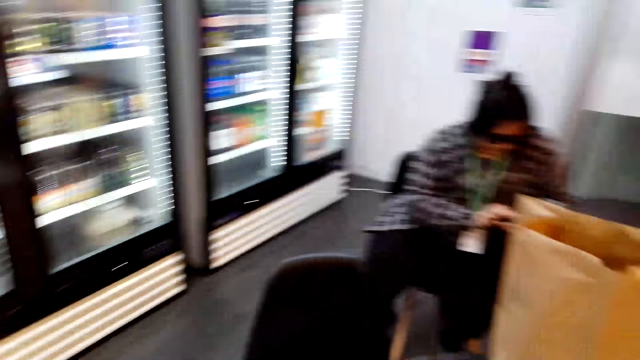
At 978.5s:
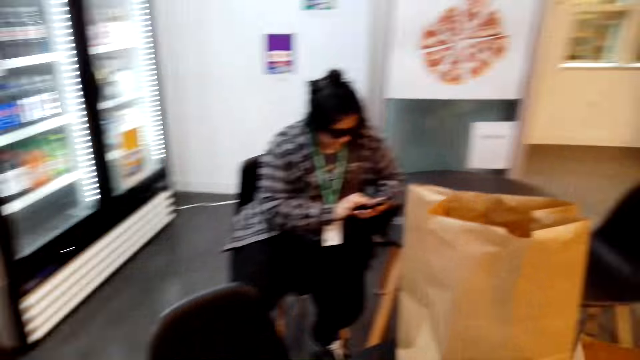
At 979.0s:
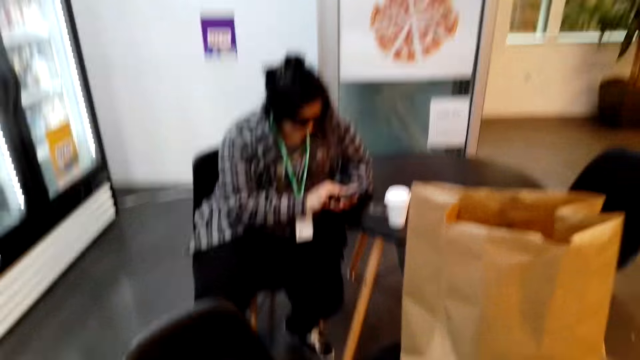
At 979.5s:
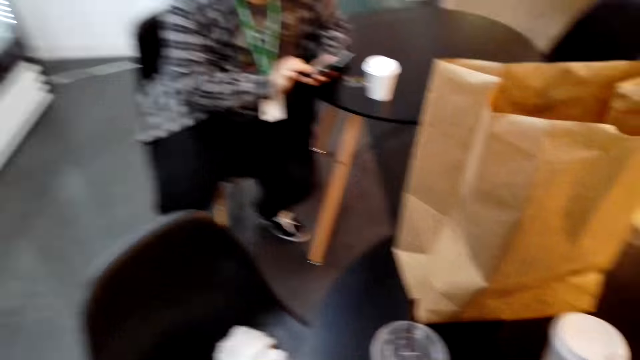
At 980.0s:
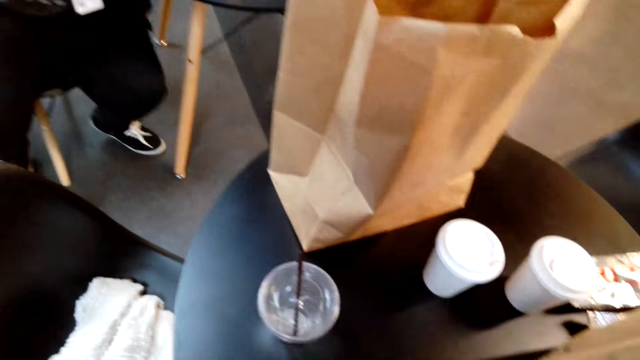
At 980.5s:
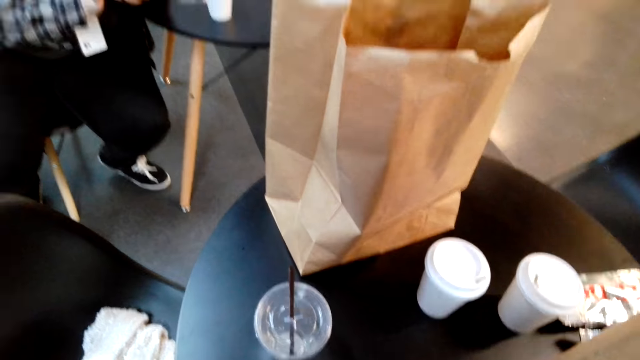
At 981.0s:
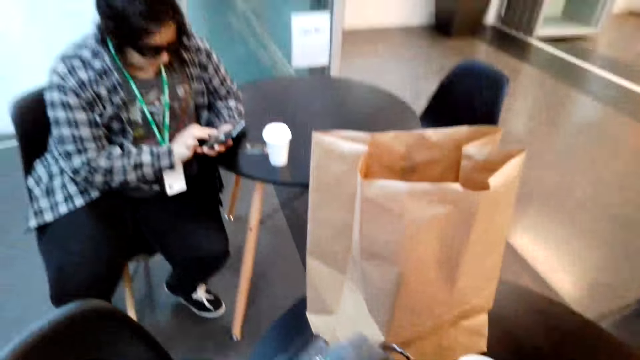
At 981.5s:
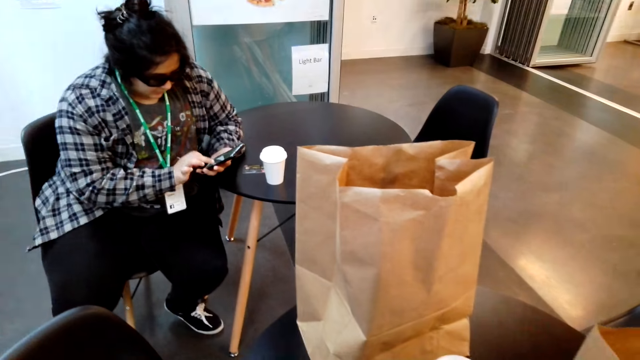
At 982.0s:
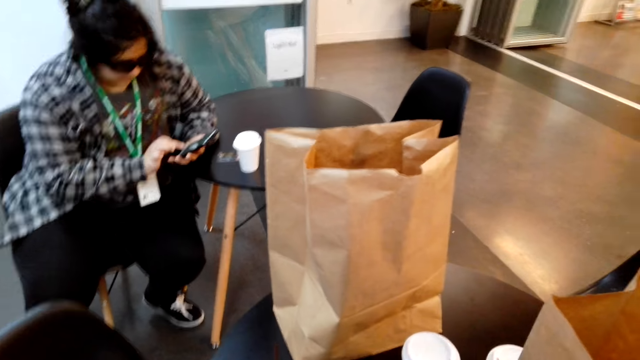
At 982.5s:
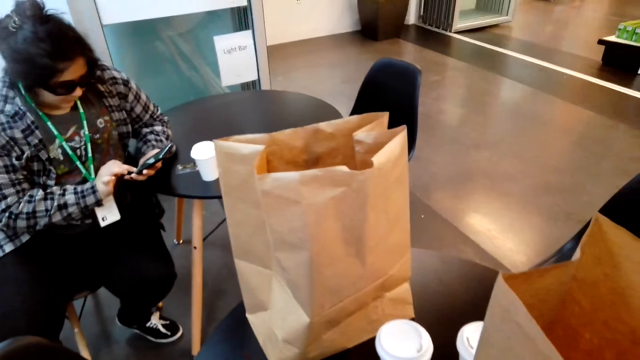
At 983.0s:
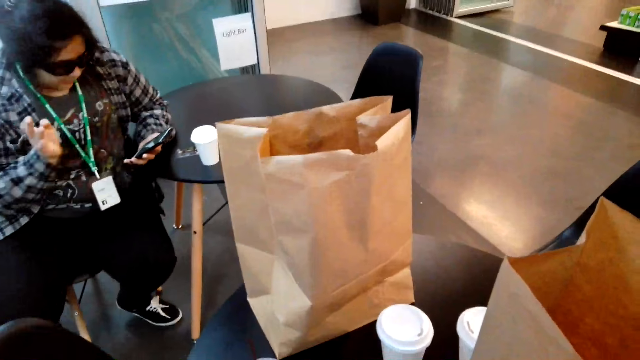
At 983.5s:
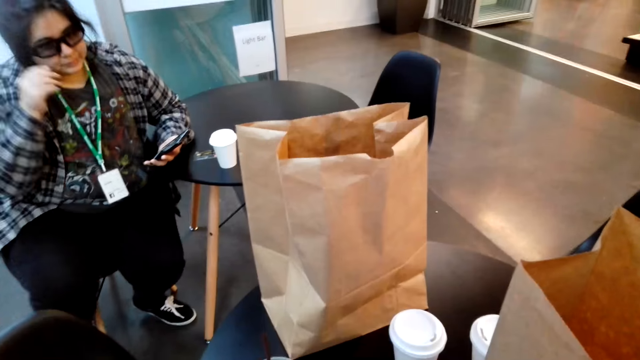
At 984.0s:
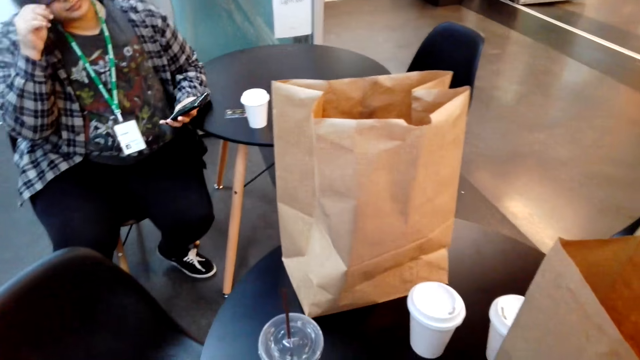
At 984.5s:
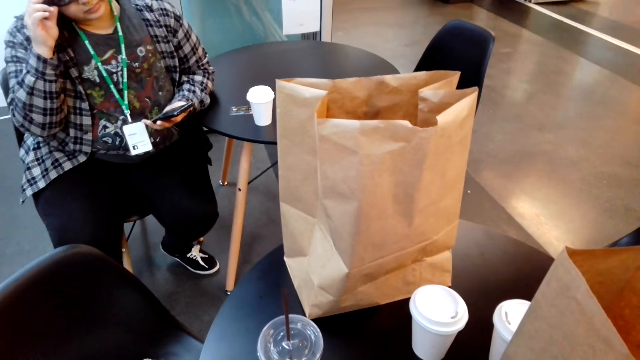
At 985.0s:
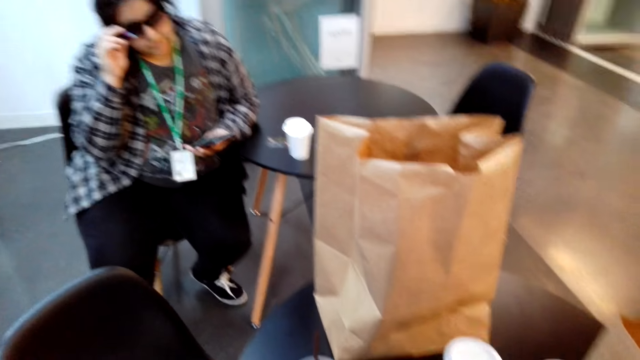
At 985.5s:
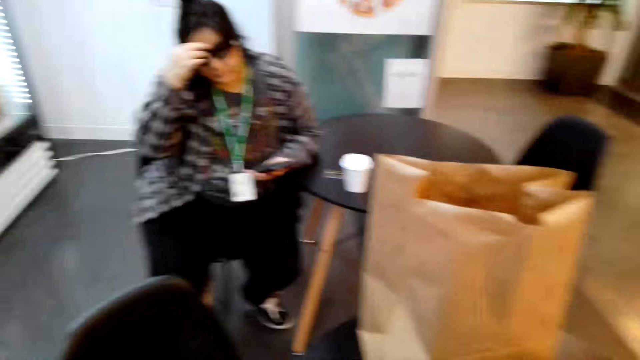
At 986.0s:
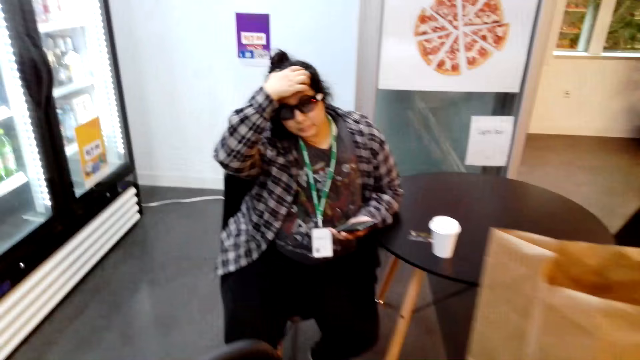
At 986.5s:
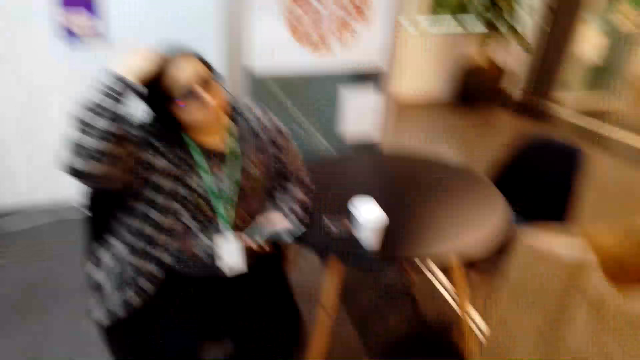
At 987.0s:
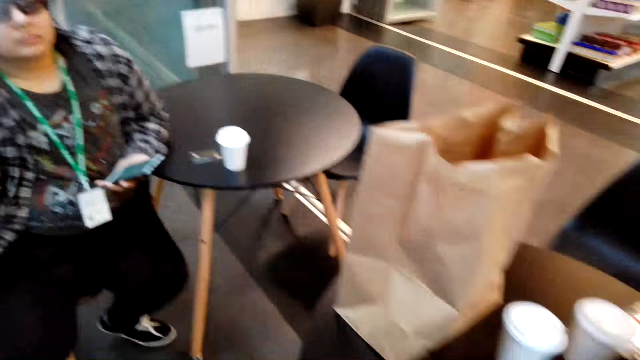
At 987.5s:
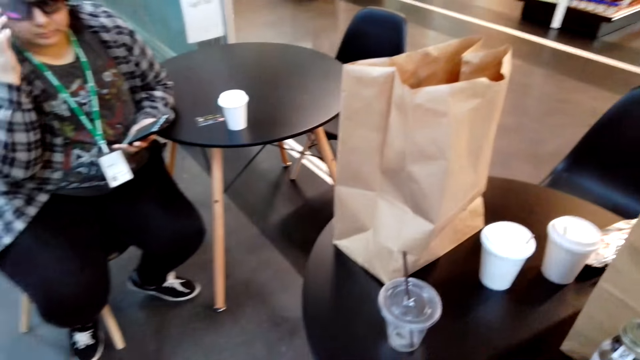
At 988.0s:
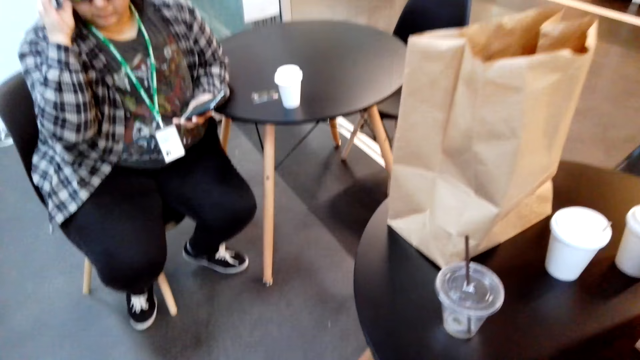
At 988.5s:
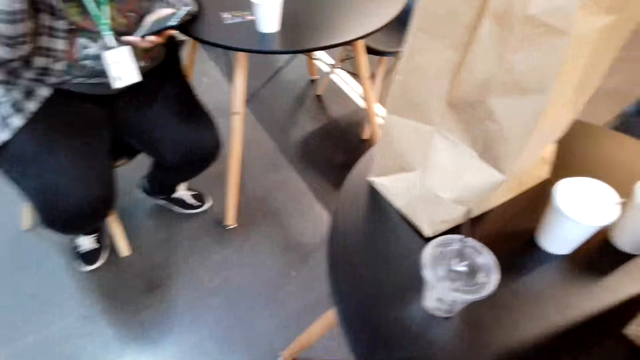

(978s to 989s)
The camera wearer looks around. They move a purse with both hands. They look around. They move around.

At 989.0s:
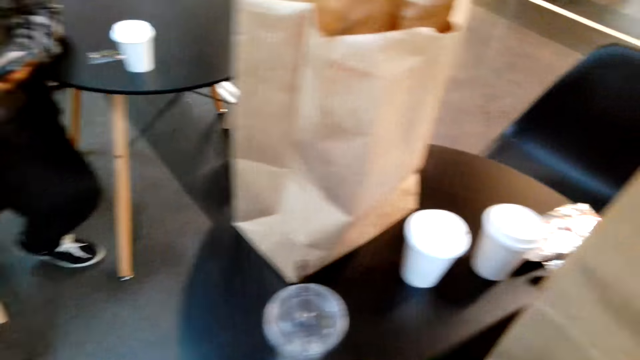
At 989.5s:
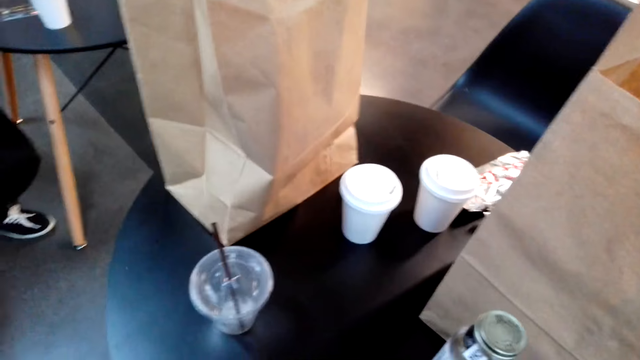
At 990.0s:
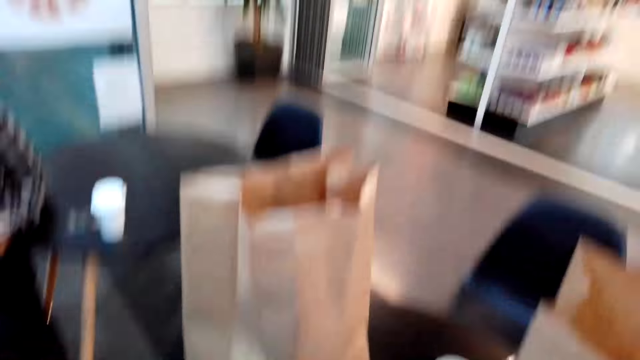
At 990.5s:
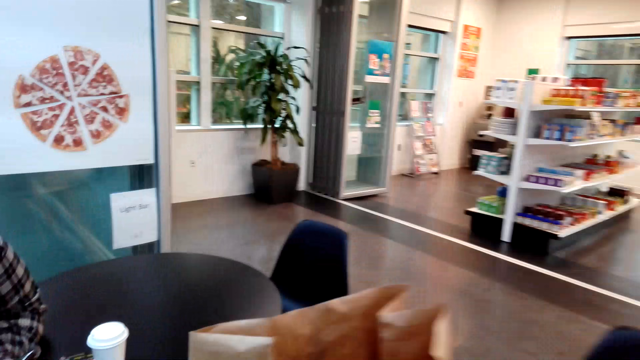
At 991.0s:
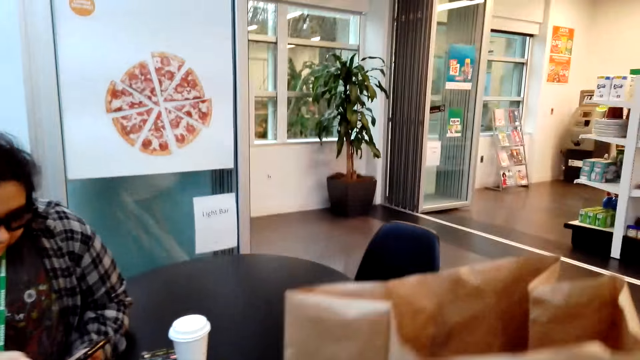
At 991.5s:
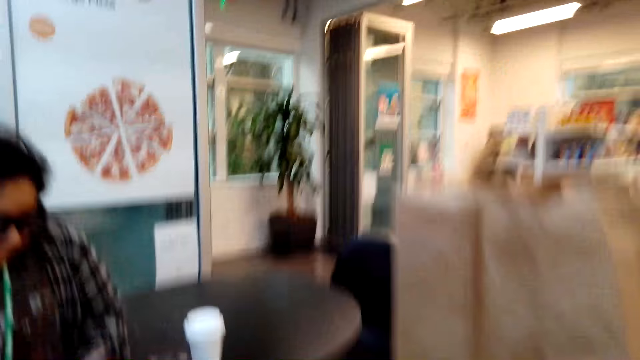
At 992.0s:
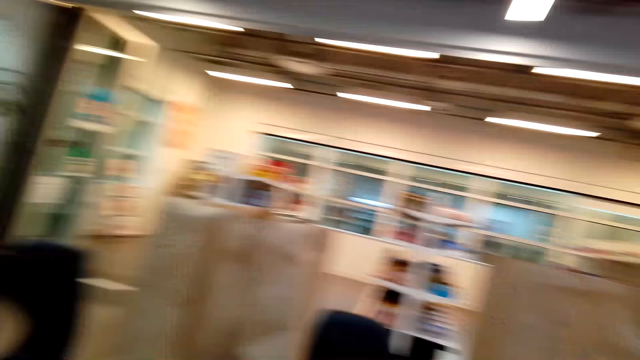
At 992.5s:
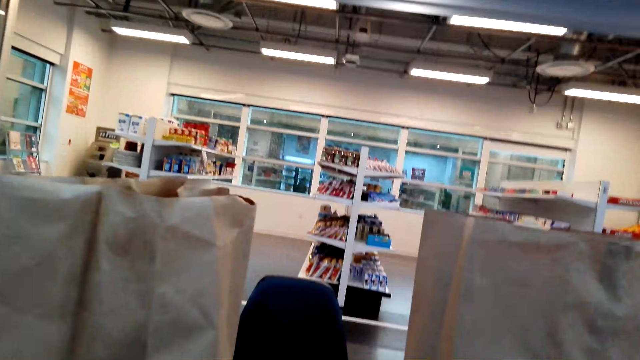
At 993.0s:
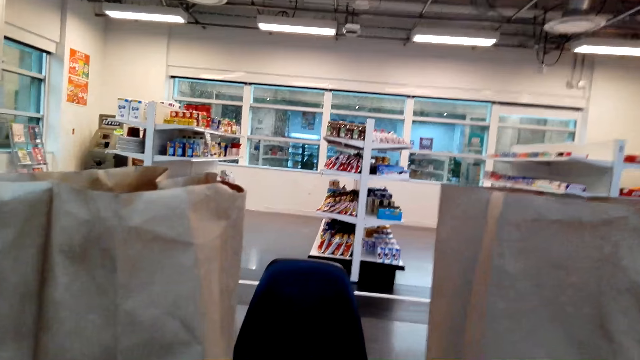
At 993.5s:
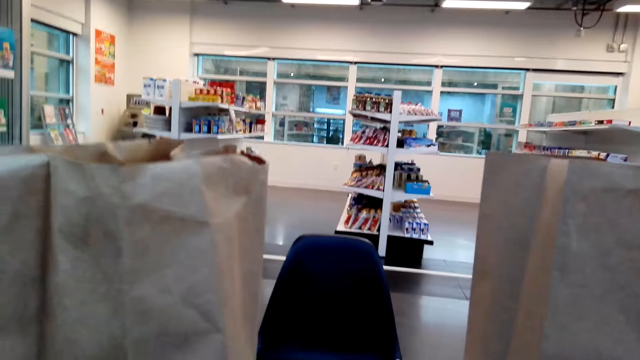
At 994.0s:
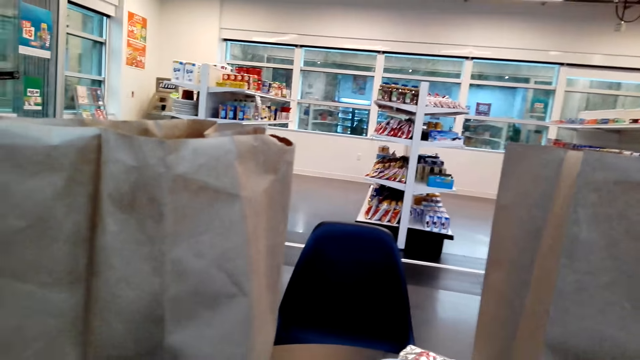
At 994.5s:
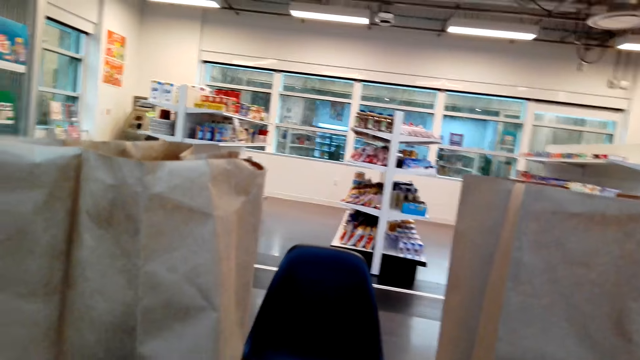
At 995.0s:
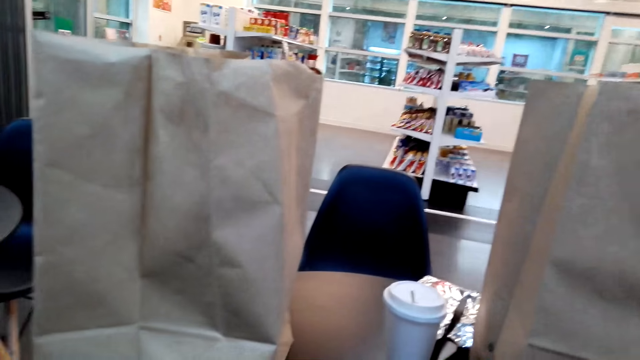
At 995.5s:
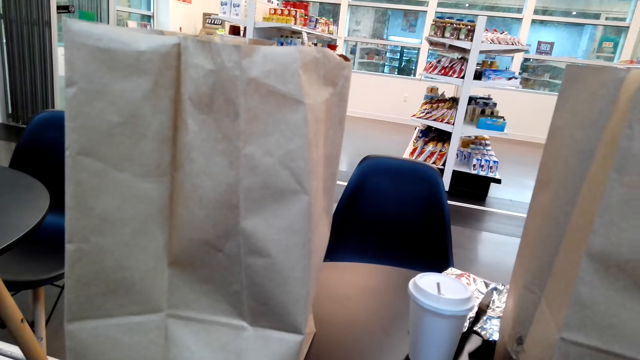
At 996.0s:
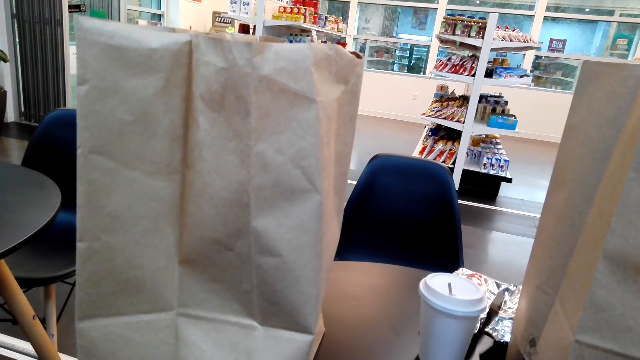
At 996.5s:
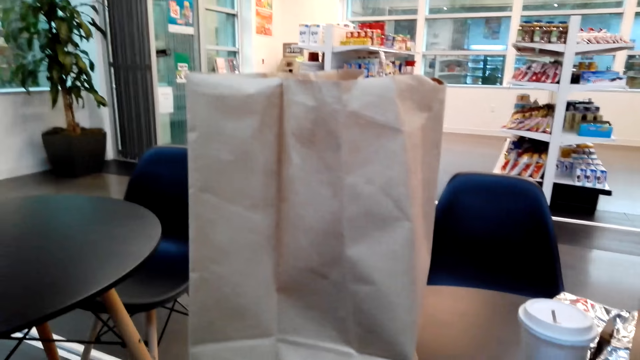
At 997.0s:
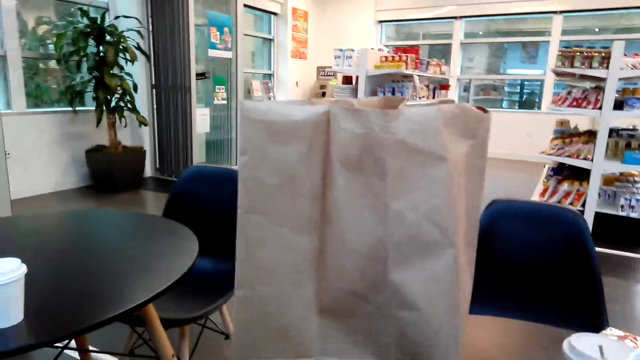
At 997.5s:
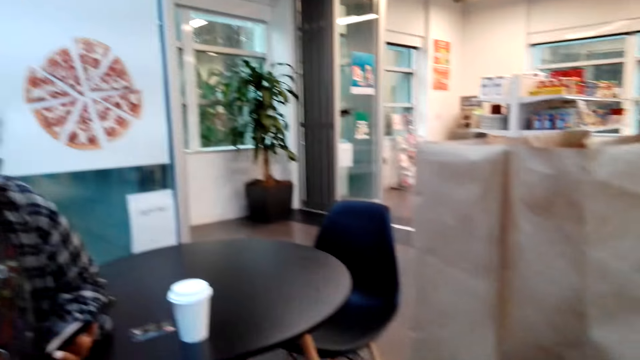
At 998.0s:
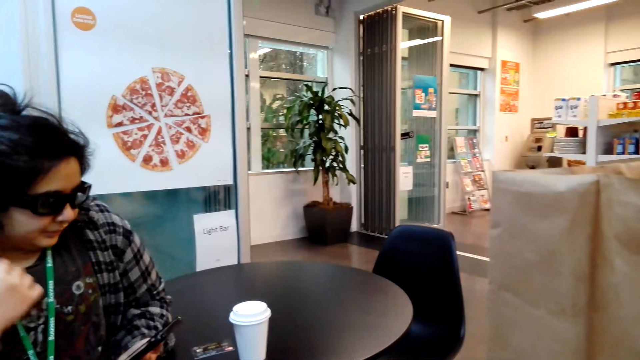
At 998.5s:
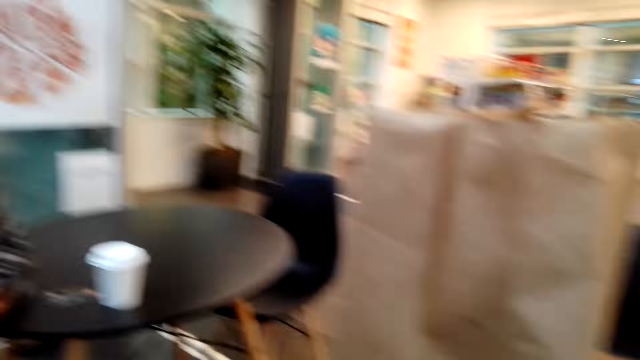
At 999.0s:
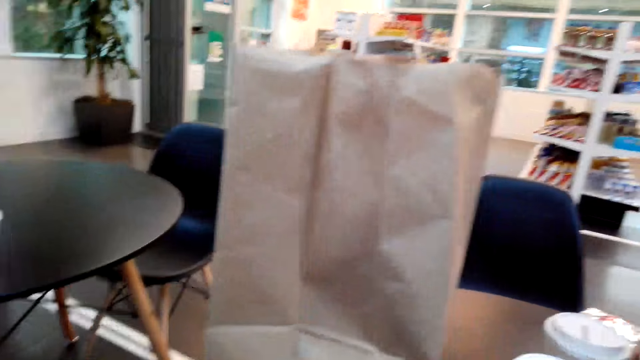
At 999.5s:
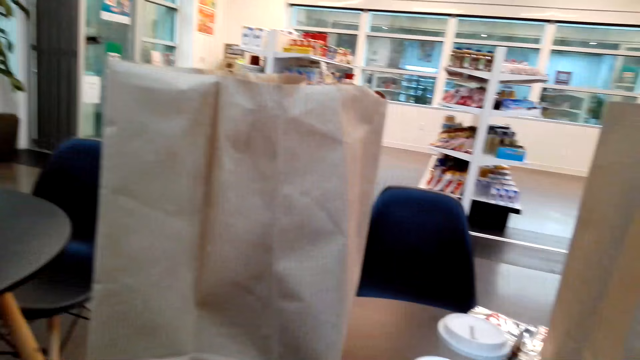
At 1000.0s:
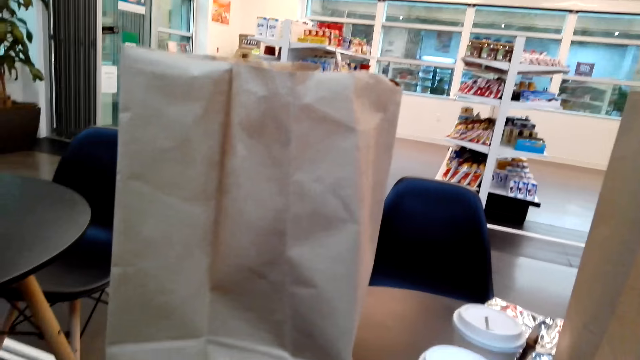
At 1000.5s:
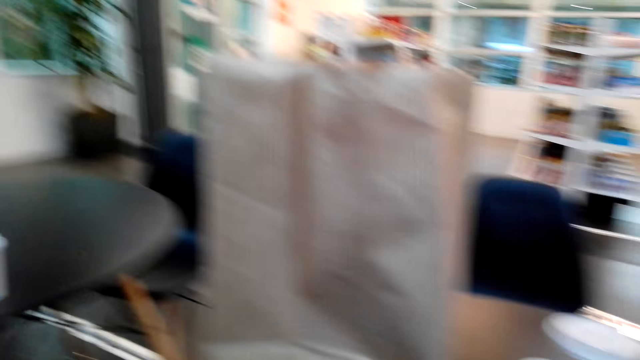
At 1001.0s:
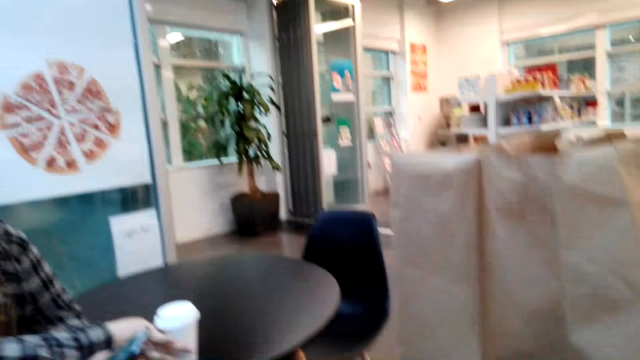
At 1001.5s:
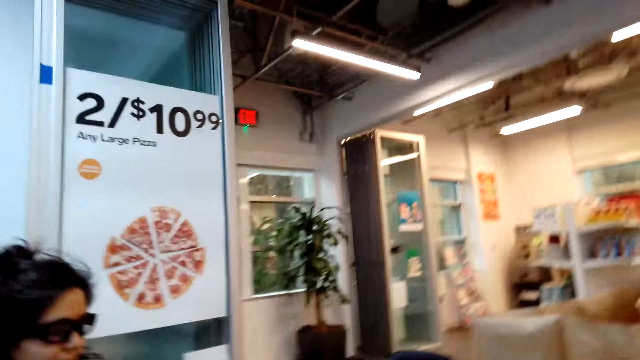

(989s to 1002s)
The camera wearer makes the sound. They look around.
